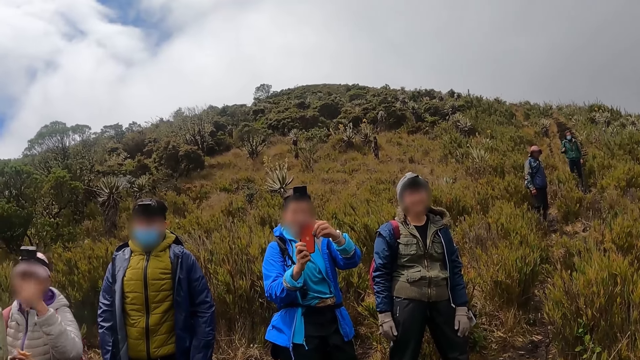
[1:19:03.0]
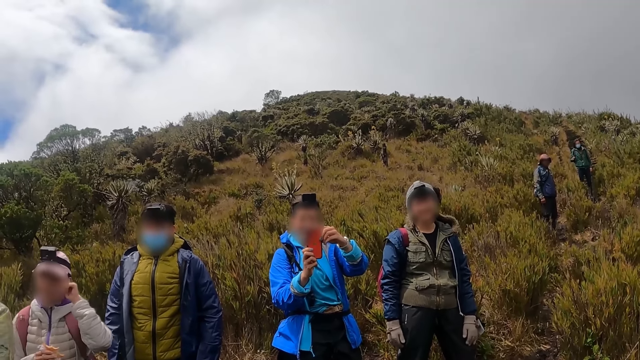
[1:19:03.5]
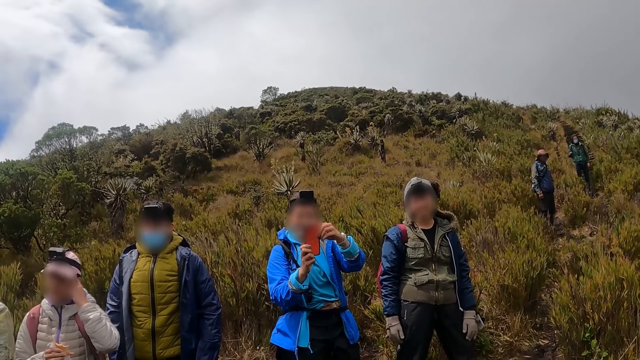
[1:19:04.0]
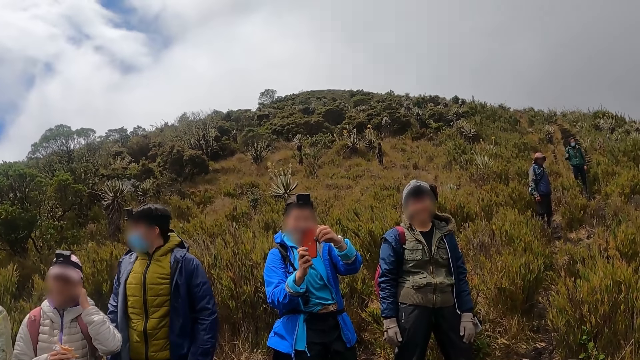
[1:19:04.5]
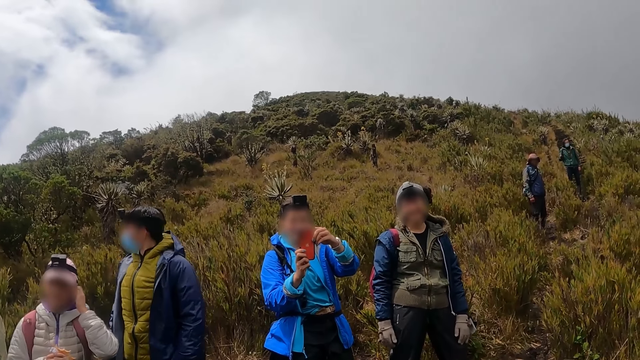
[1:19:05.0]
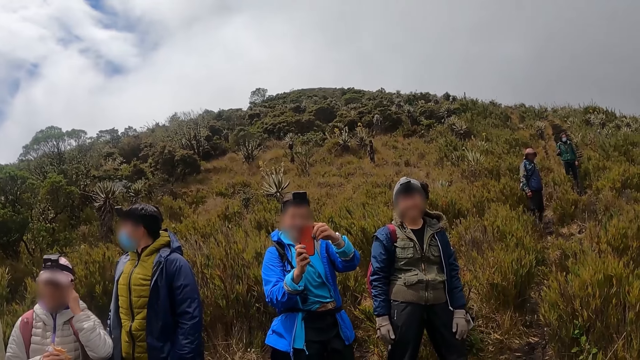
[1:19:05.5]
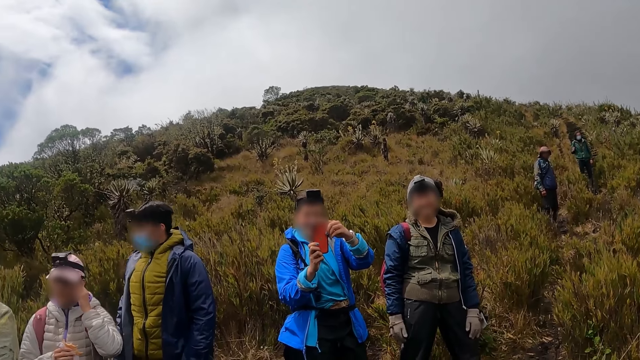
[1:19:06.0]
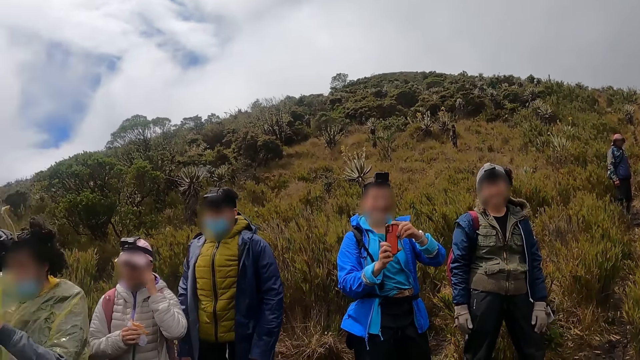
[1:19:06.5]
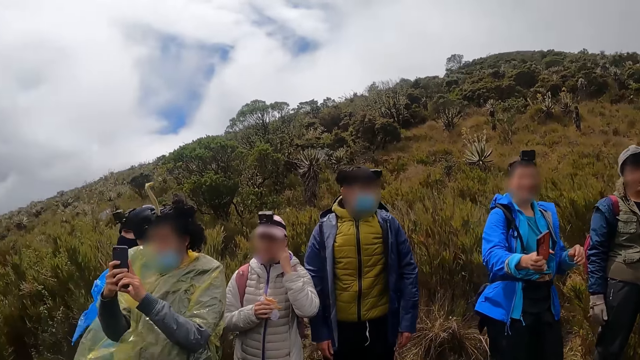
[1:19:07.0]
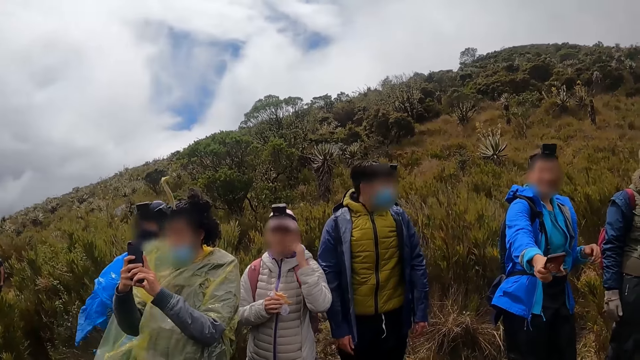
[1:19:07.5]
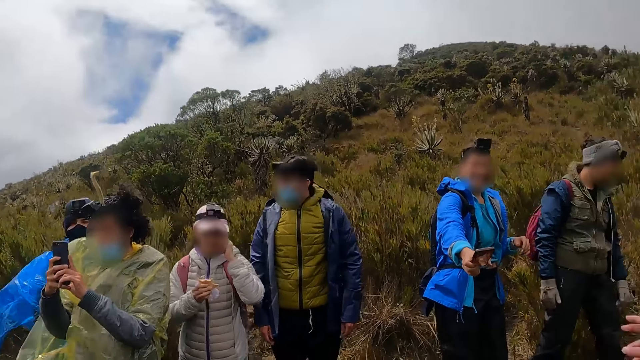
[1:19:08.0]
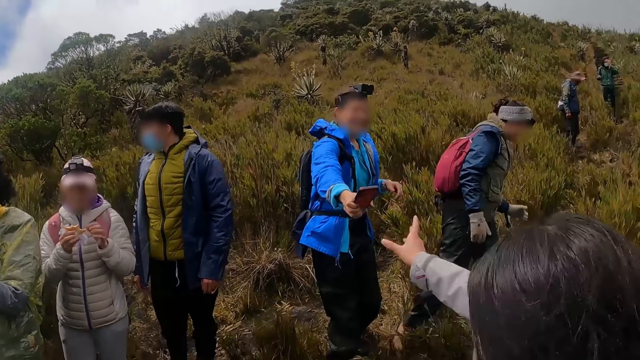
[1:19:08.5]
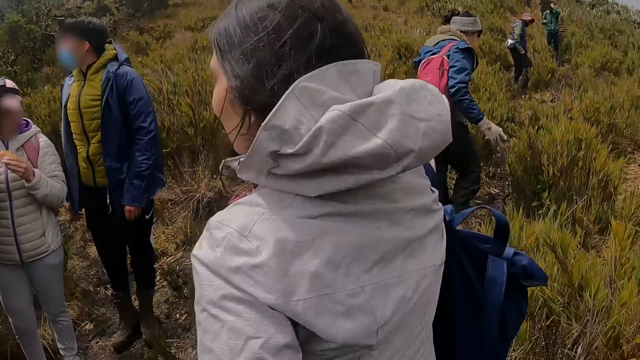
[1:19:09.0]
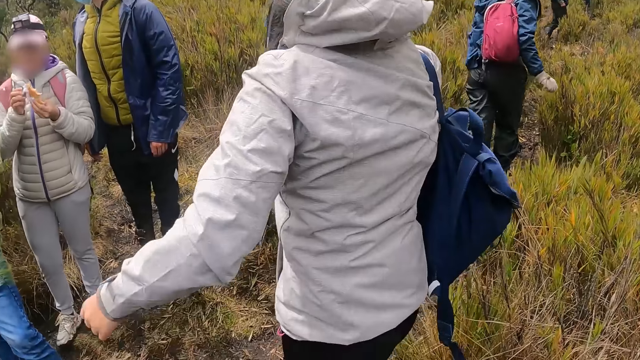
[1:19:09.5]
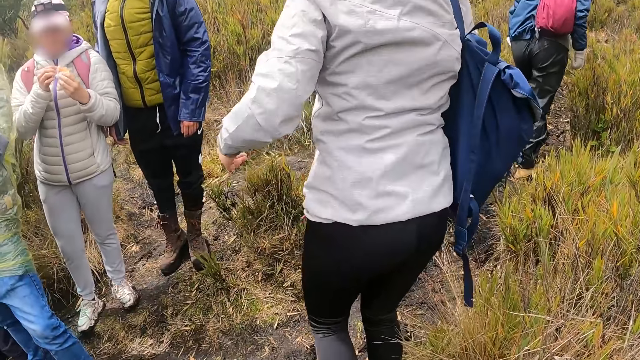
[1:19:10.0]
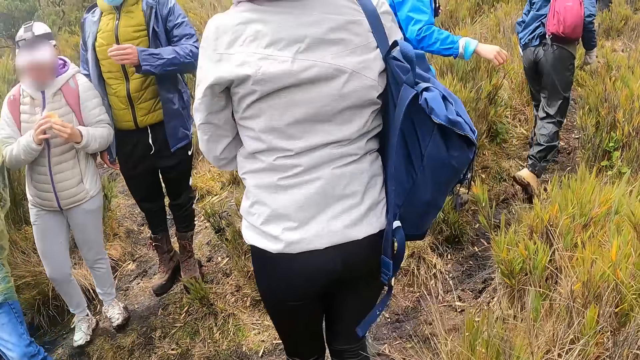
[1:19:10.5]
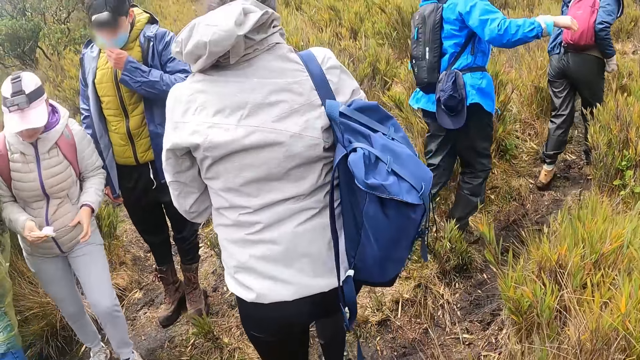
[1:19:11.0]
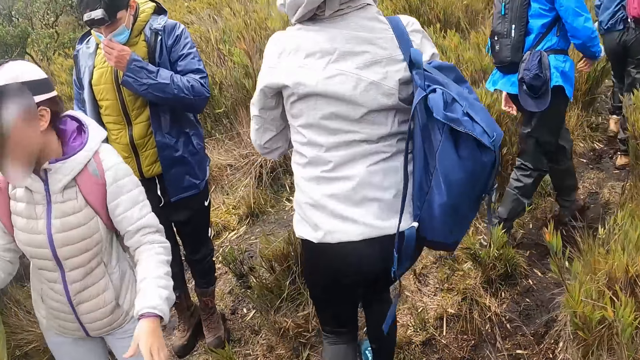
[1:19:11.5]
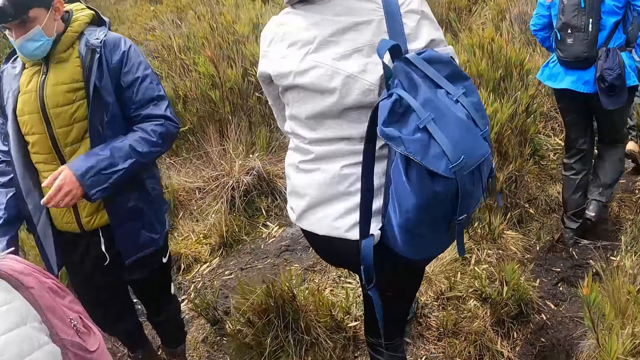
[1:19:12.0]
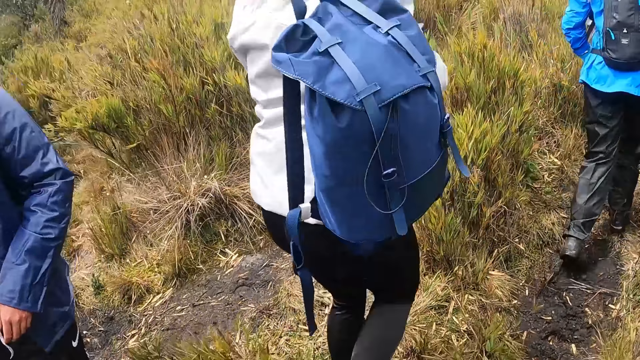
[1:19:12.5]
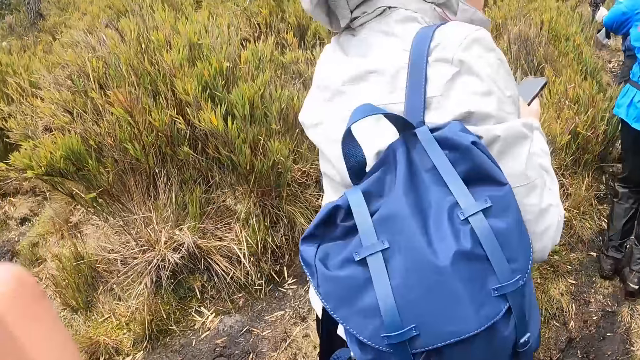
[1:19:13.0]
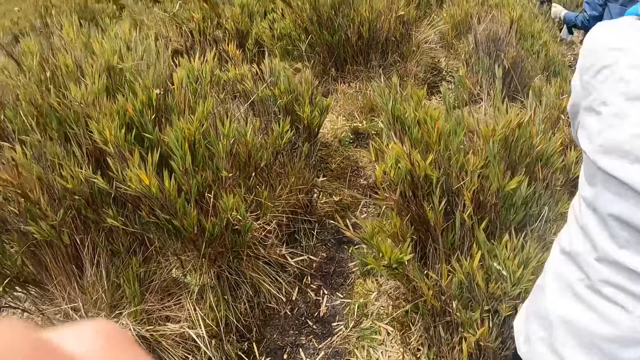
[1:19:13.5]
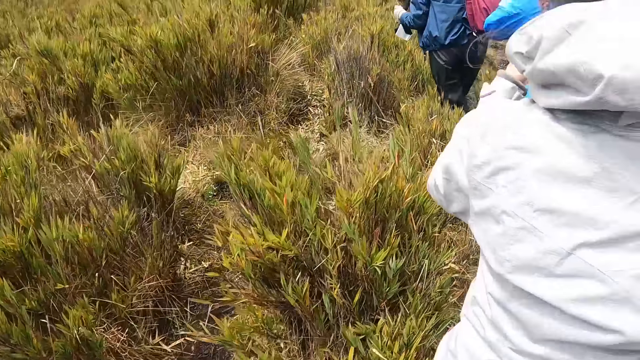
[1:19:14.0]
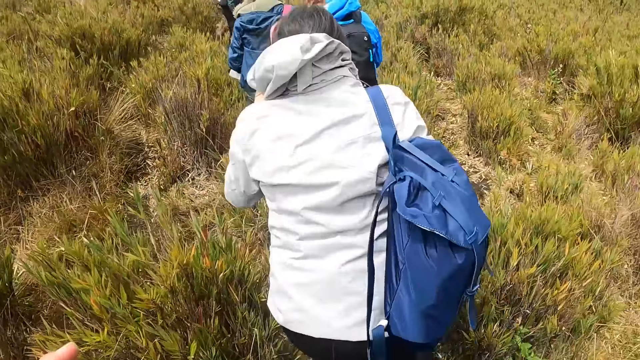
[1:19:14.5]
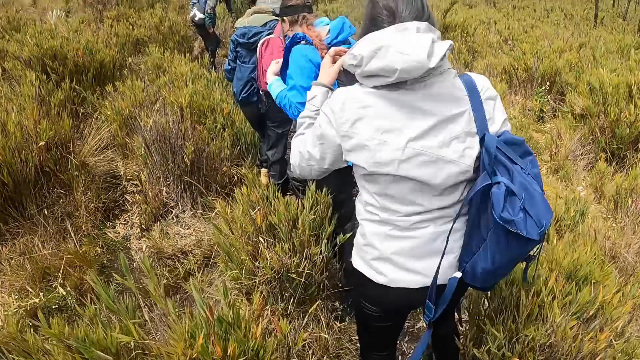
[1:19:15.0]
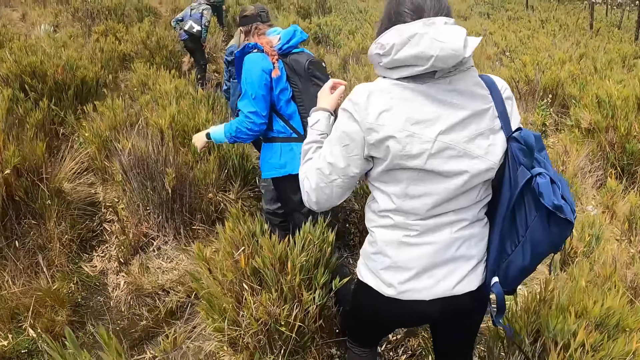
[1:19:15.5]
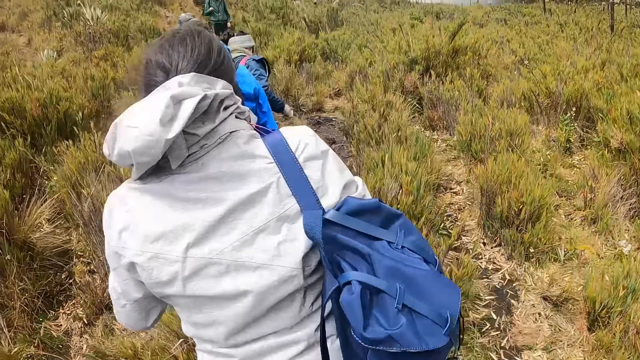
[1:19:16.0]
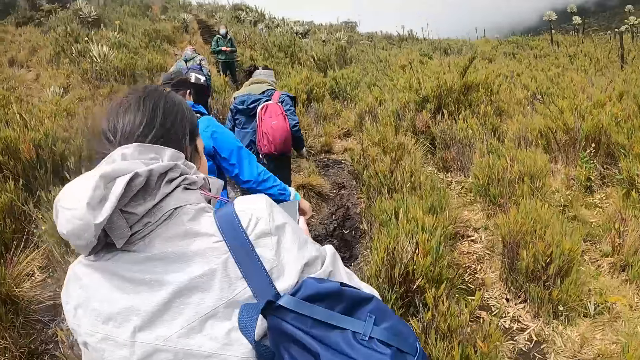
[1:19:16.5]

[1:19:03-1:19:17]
A lady stretches the hand. Another lady walks towards the first lady. The other lady collects the phone from the first lady with her right hand. A man adjusts a face mask on his face with his left hand. The camera wearer walks at the mountain. The other lady walks at the mountain and operates the phone.

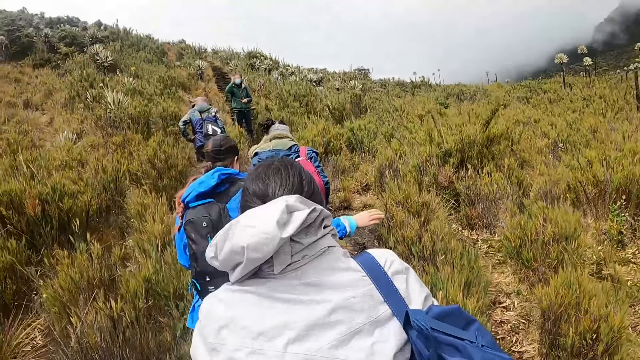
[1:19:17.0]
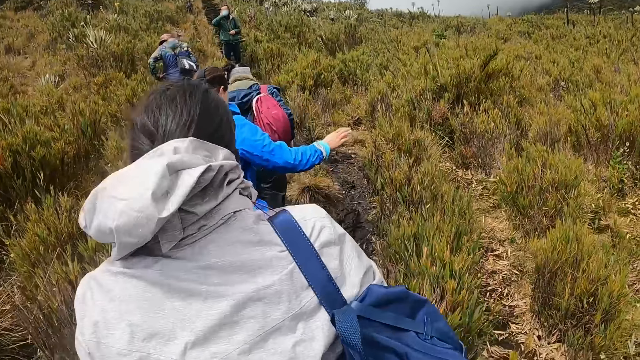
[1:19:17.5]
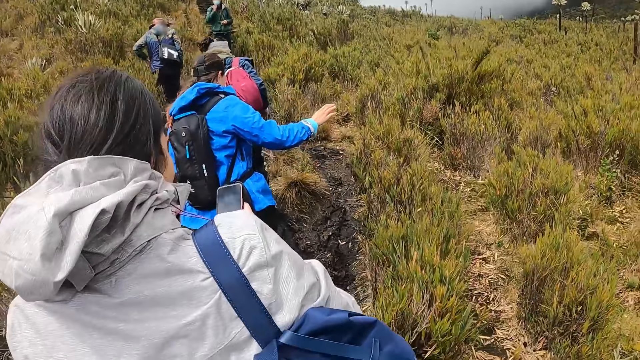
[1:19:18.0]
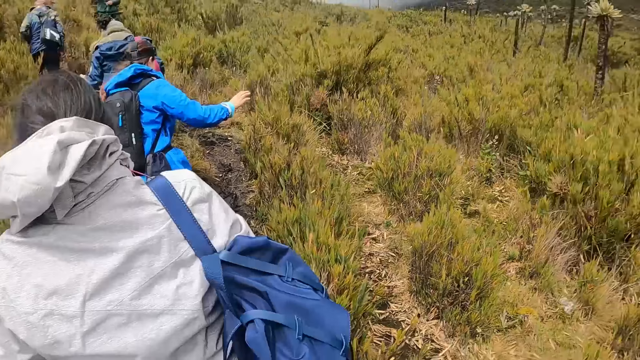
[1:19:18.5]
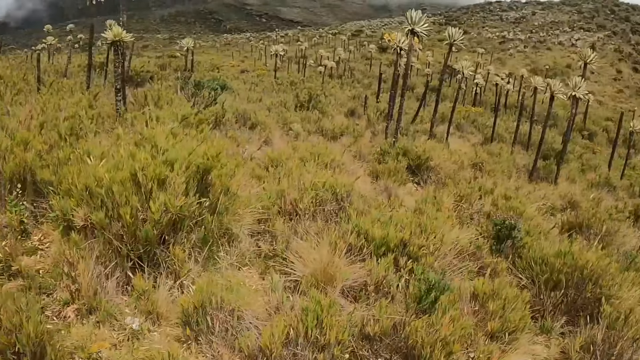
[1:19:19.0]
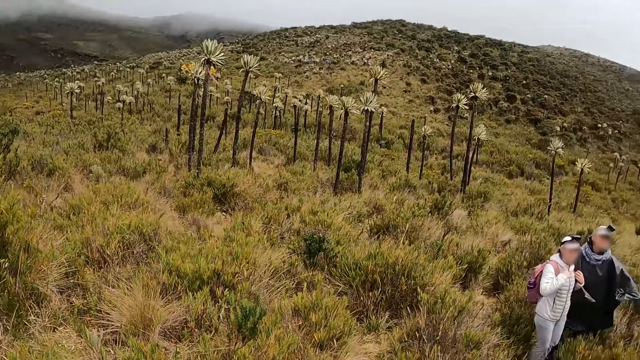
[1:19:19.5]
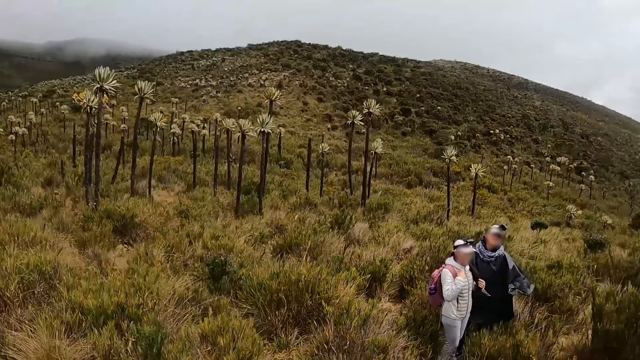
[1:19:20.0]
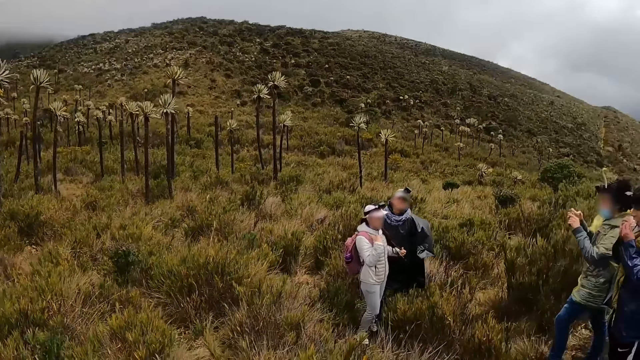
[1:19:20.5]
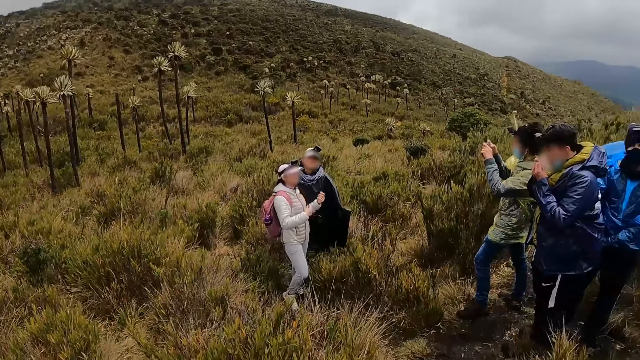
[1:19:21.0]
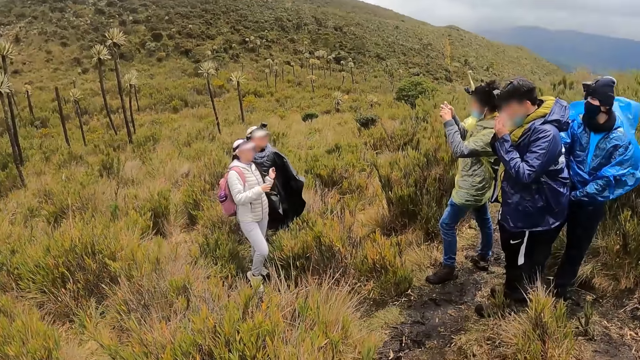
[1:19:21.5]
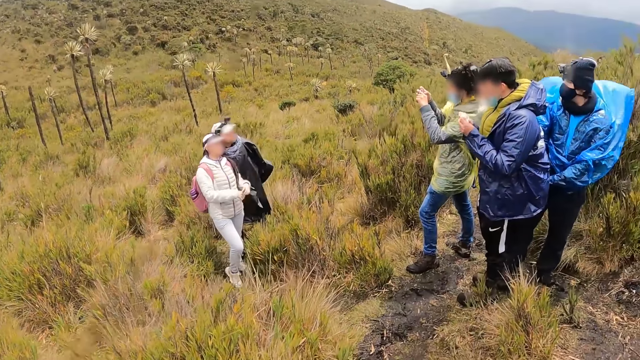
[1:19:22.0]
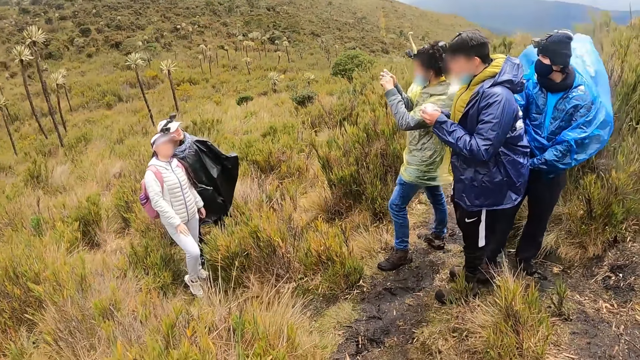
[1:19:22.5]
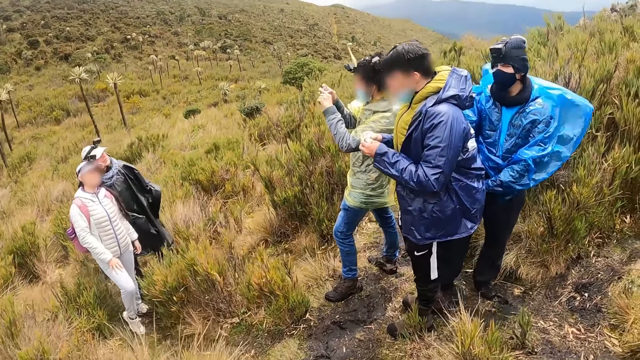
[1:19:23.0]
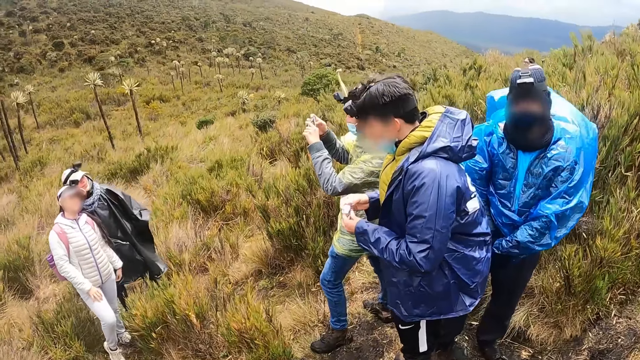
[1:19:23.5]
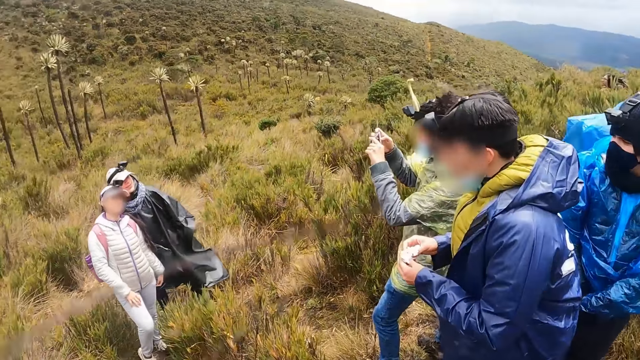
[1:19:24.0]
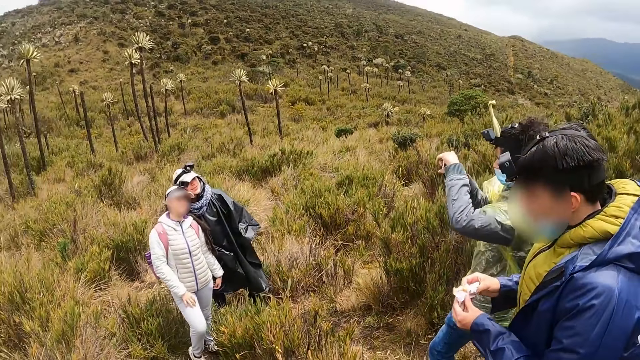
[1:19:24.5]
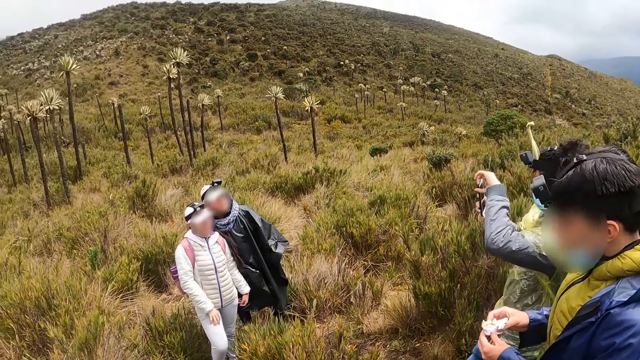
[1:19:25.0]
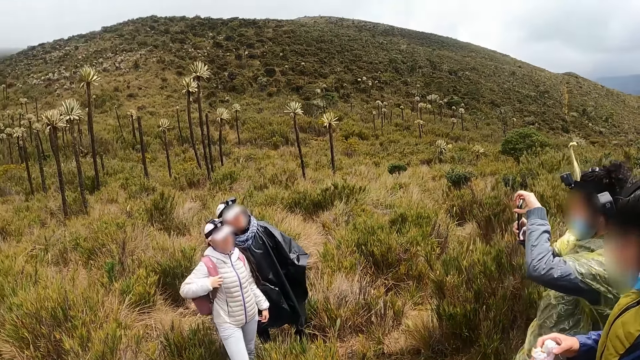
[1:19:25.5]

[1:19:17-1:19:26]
The camera wearer turns around. A woman interacts with a man. Another man eats the sandwich in both hands. The camera wearer looks around.
